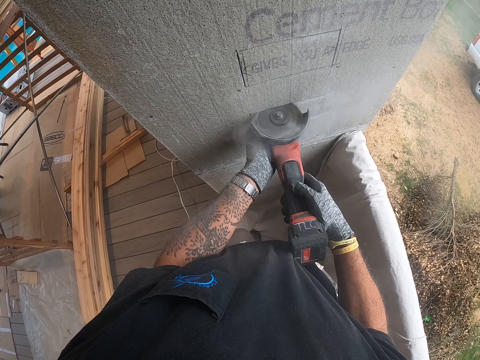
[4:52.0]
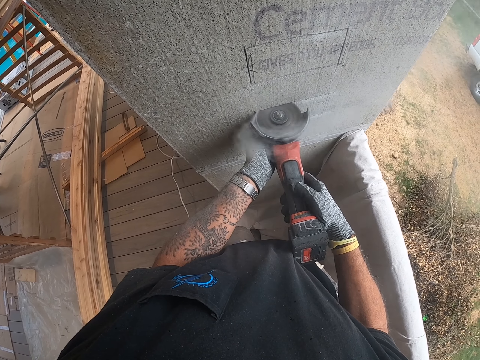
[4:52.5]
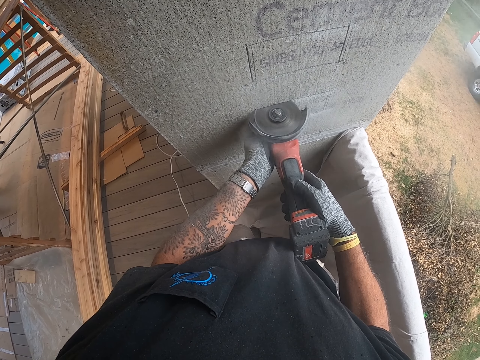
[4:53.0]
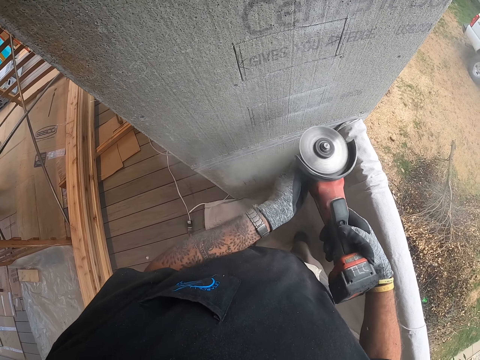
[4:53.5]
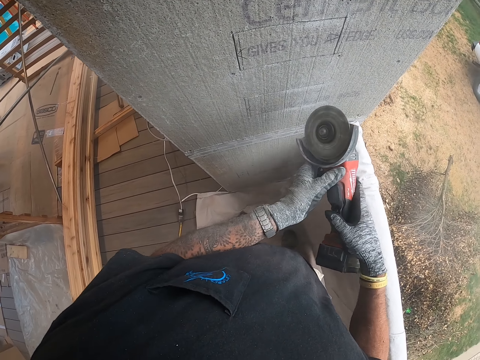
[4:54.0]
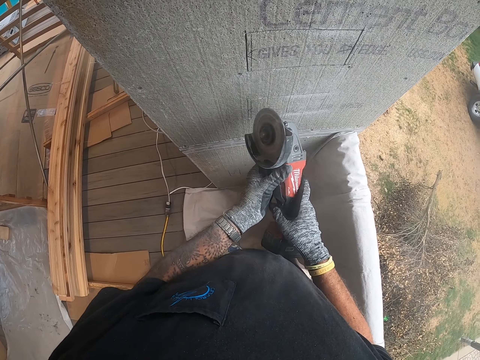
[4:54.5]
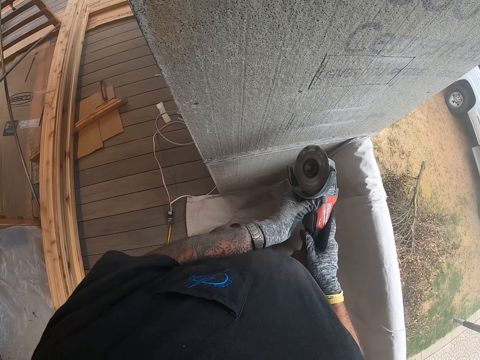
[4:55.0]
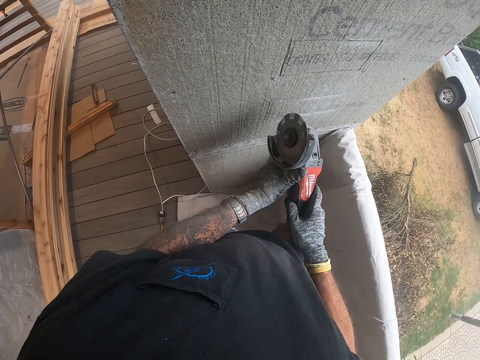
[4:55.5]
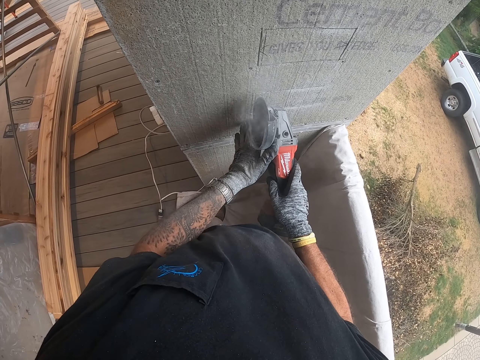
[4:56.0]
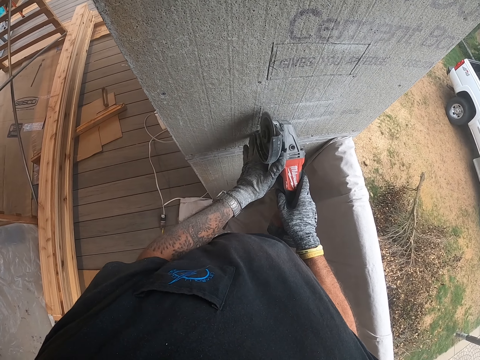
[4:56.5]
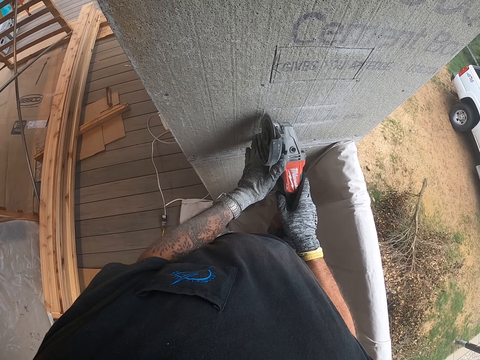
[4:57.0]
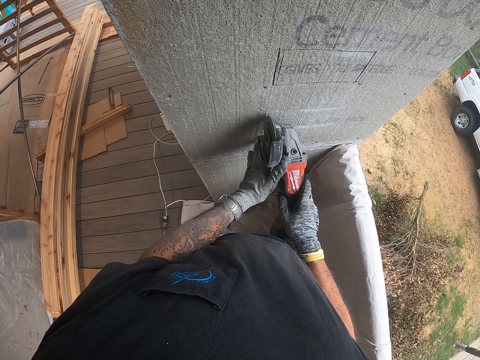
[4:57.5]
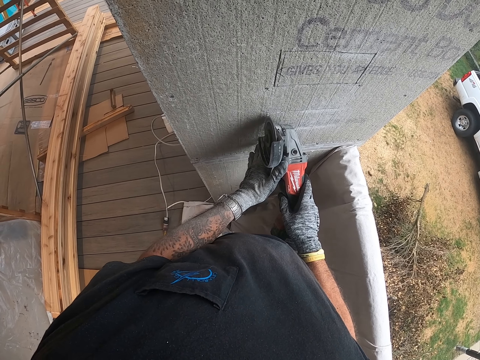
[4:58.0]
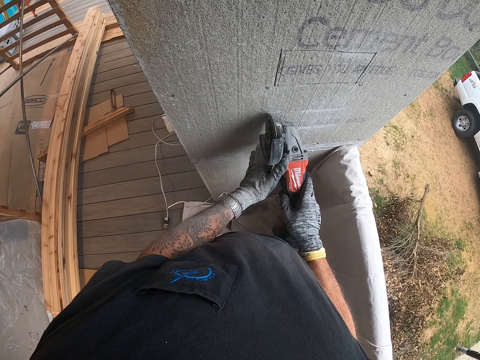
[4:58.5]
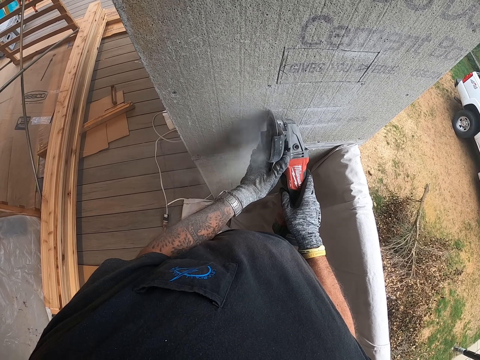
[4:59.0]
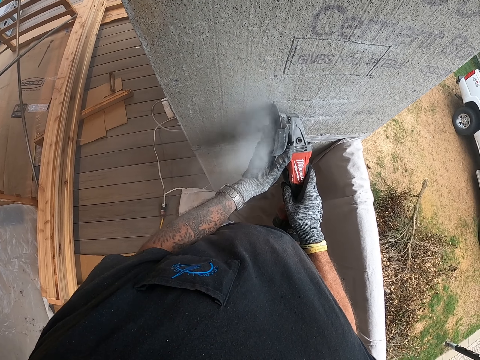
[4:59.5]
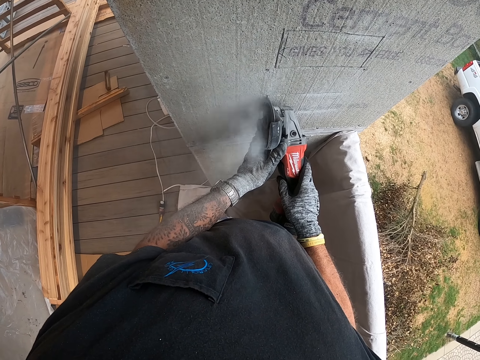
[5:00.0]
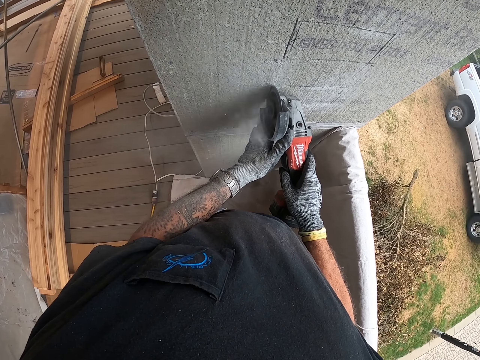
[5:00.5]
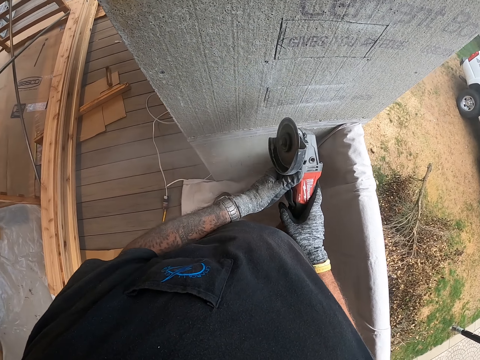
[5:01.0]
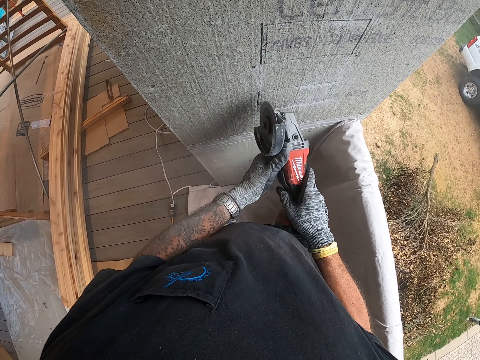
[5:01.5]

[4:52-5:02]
The camera wearer turns the grinder. They cut the wall with the grinder.

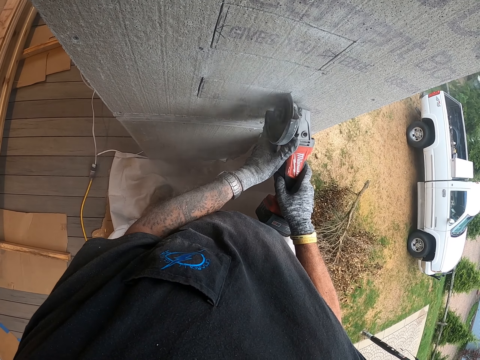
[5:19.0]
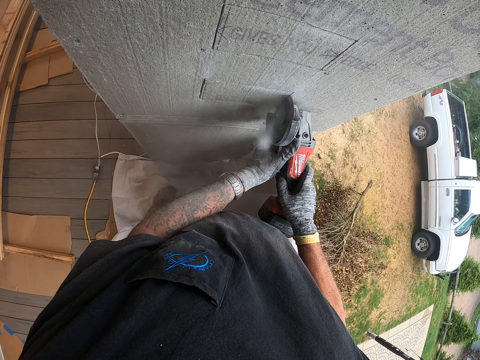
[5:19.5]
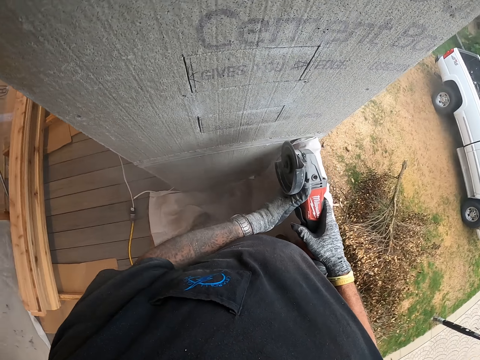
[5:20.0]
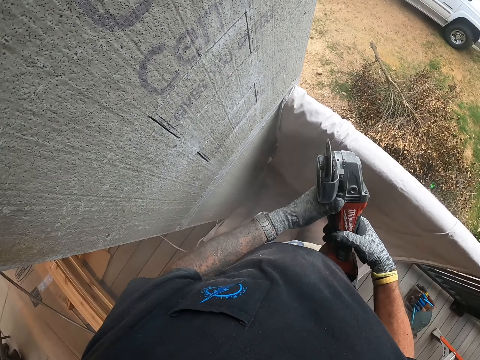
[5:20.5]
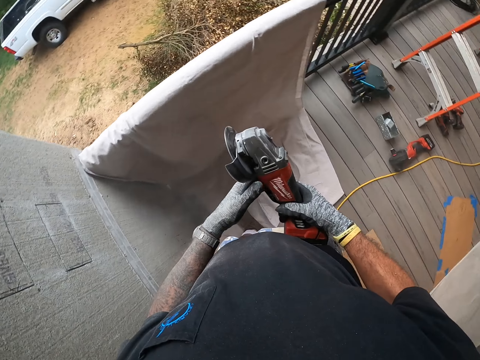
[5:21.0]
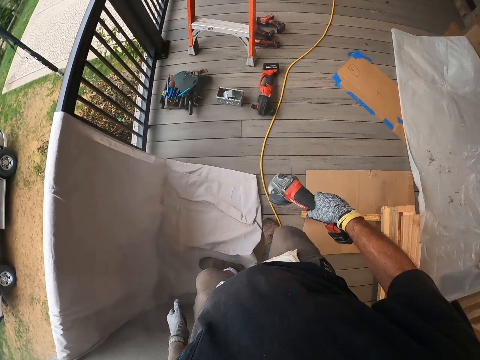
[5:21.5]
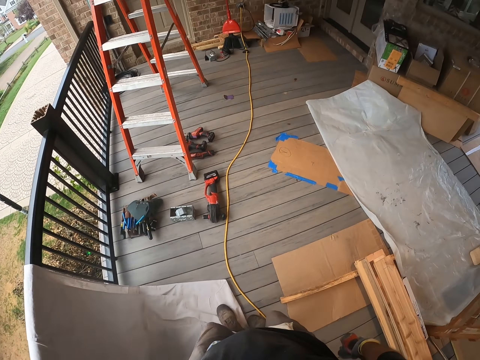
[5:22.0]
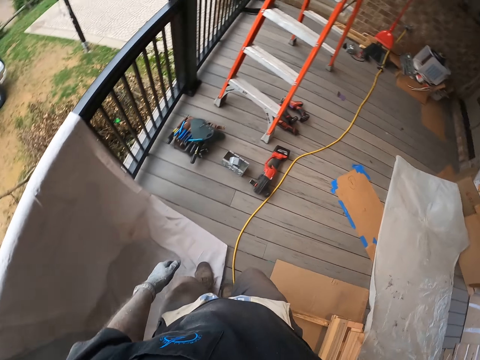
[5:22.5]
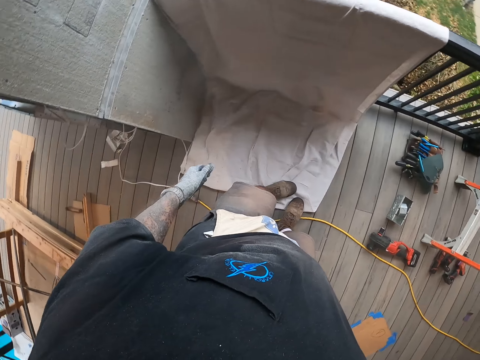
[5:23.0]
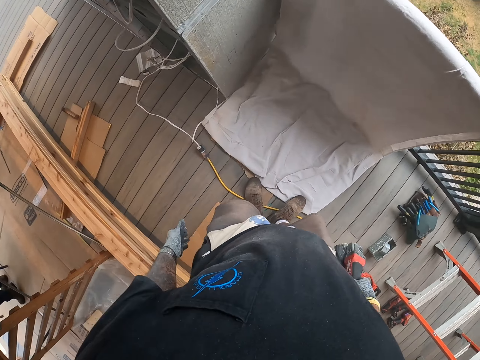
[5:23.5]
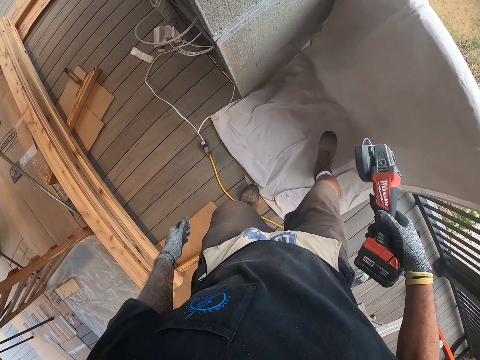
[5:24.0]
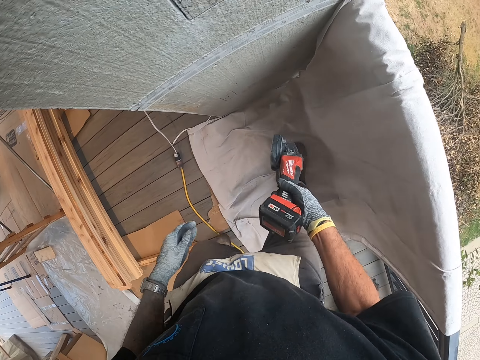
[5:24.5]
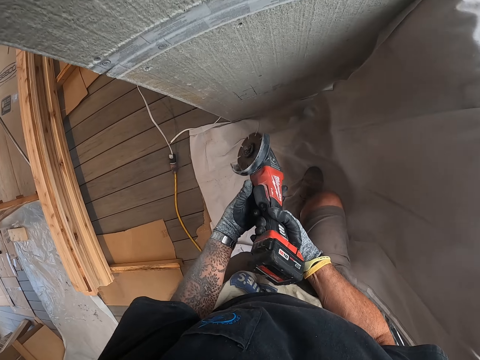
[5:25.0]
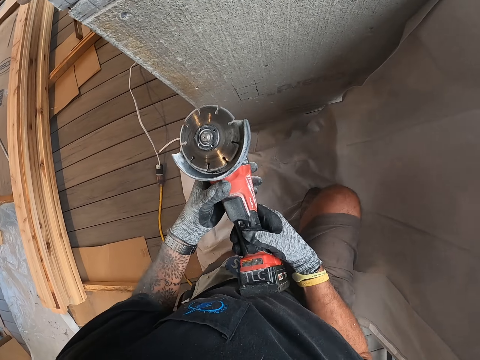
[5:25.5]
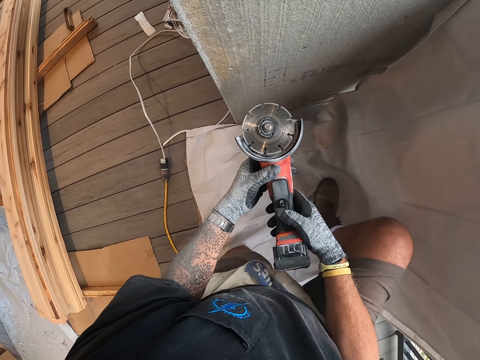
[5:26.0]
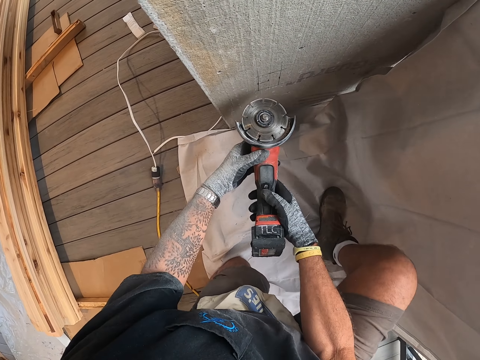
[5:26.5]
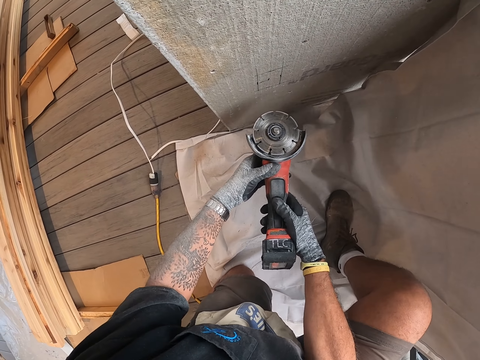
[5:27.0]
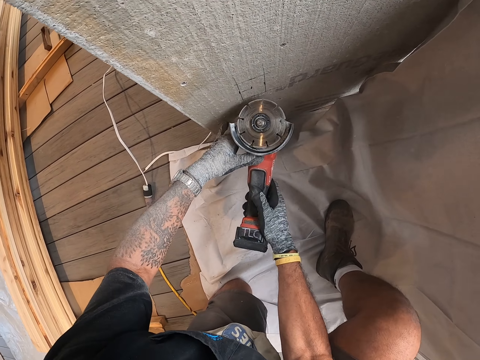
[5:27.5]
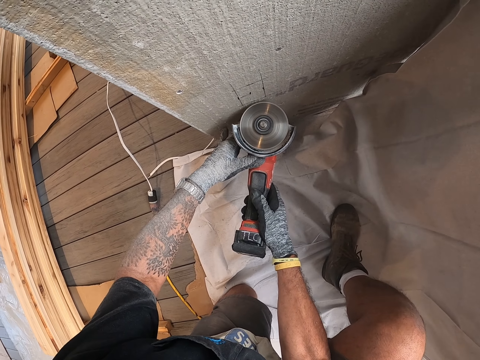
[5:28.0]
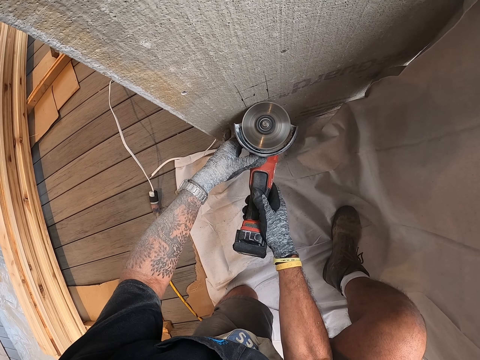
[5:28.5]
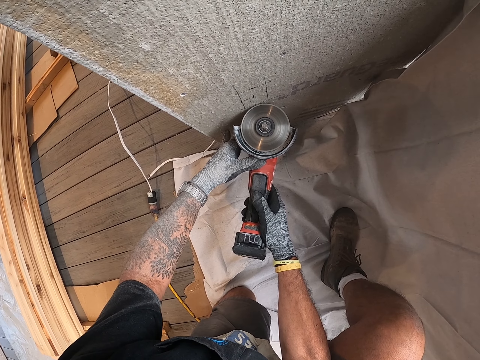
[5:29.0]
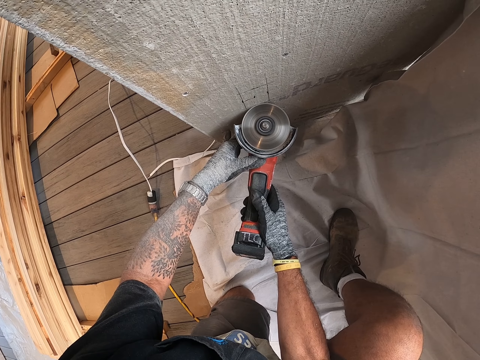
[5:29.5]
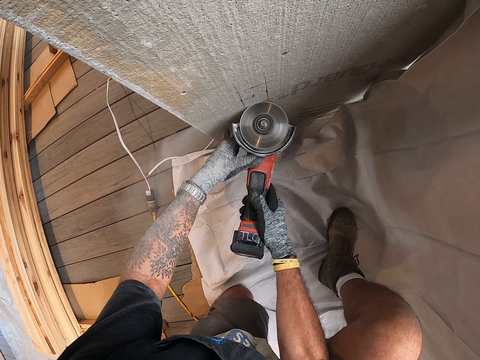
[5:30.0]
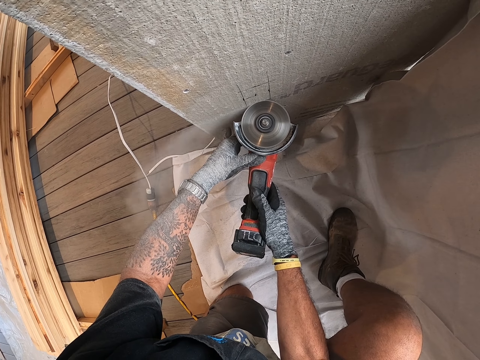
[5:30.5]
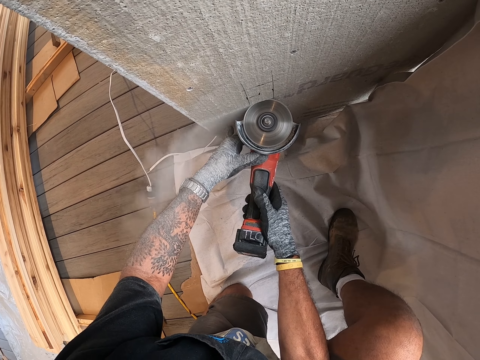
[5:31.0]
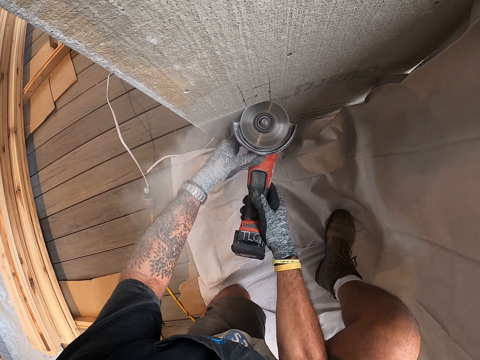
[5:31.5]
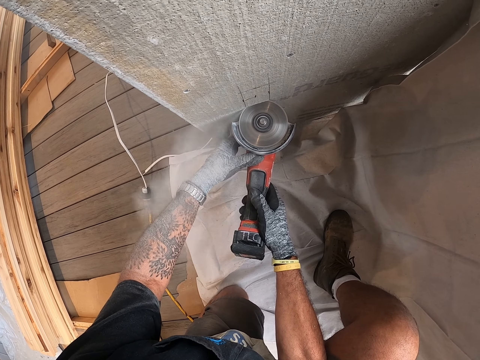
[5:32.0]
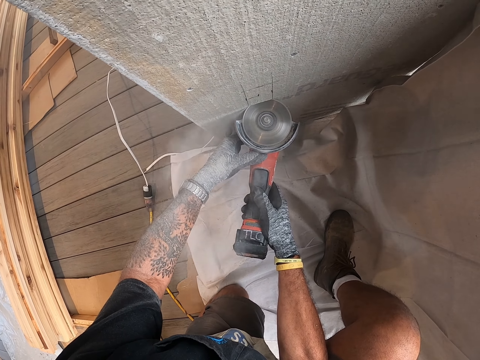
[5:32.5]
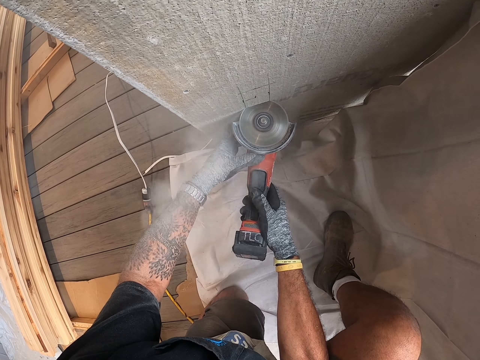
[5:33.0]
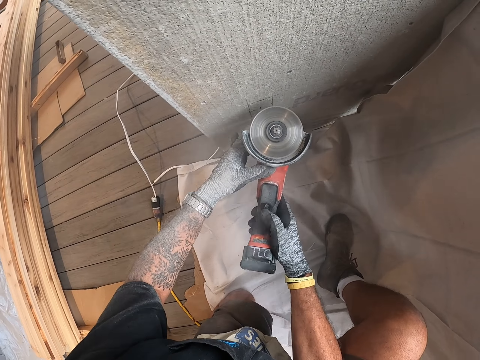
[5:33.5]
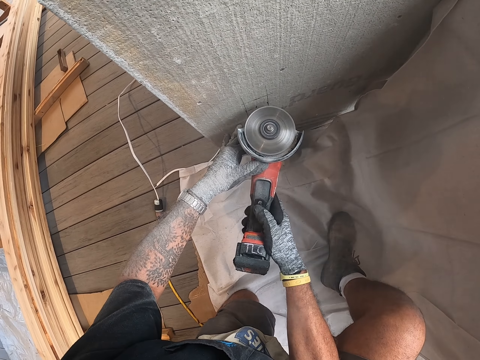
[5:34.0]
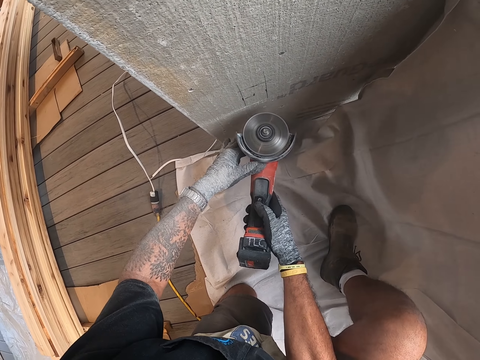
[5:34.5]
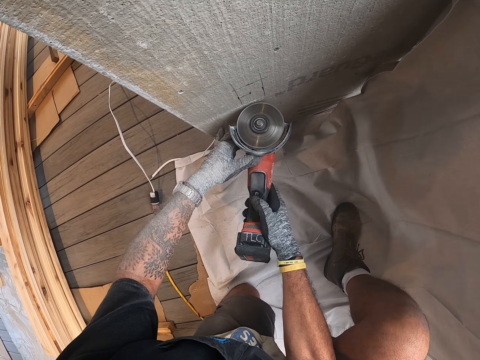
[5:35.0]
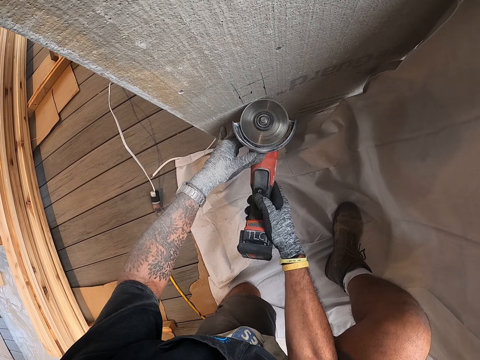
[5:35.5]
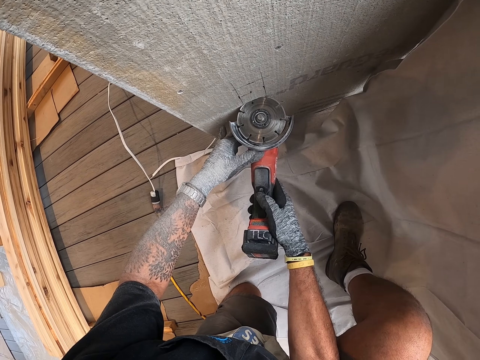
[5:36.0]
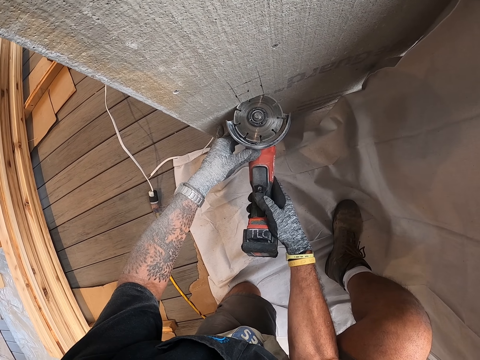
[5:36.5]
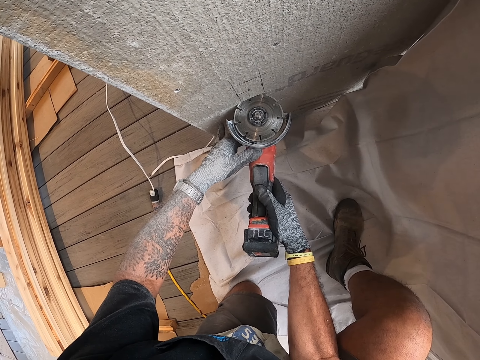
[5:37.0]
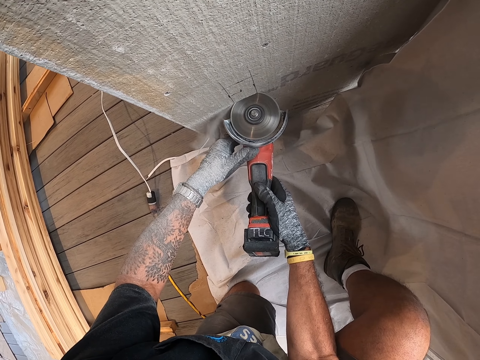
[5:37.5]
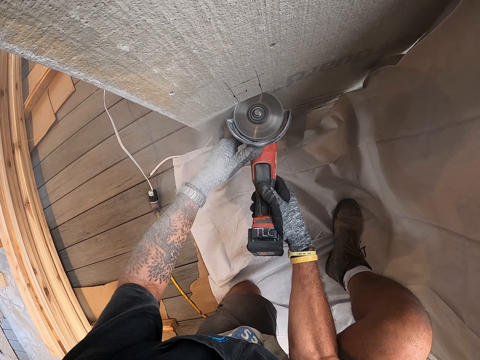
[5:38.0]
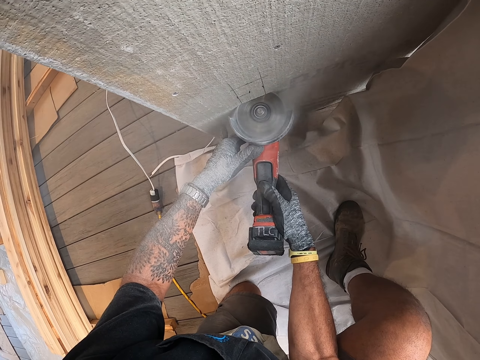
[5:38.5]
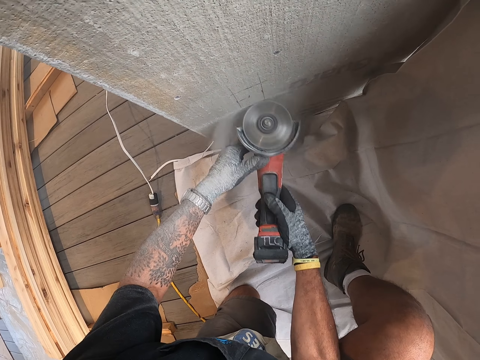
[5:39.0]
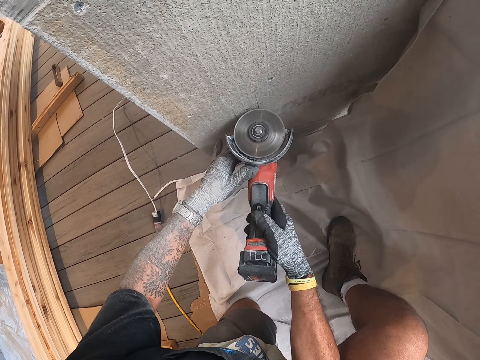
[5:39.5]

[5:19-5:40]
The camera wearer turns around. They move around the porch. They kneel on the floor. They cut the wall with the grinder.
